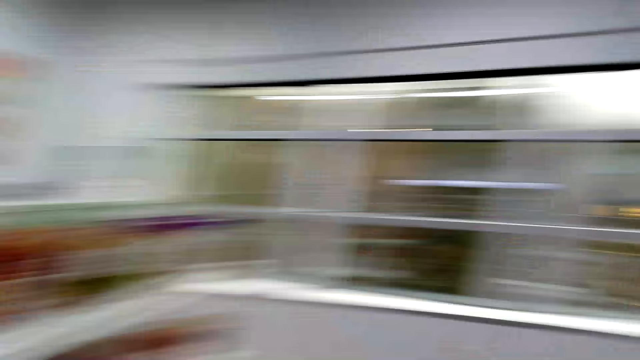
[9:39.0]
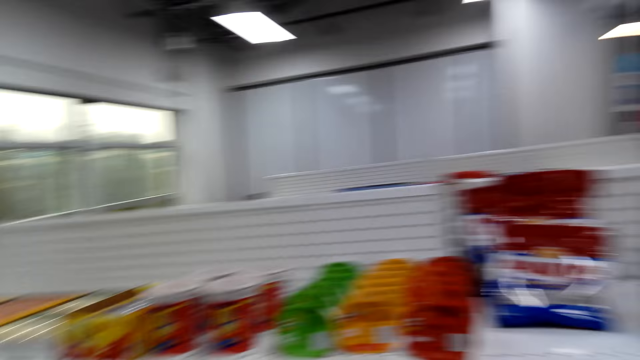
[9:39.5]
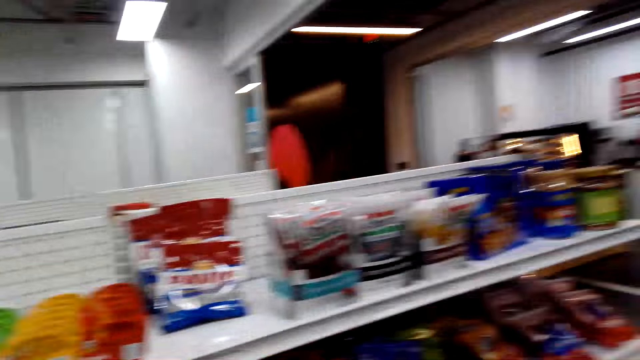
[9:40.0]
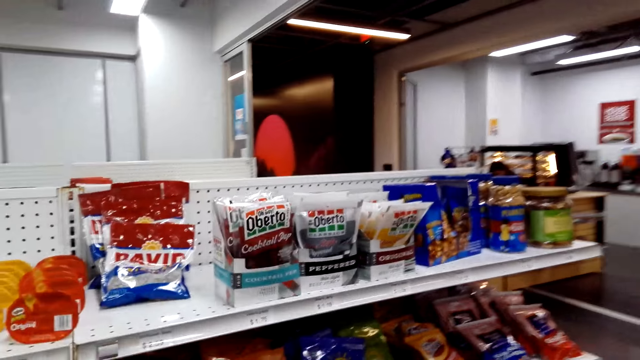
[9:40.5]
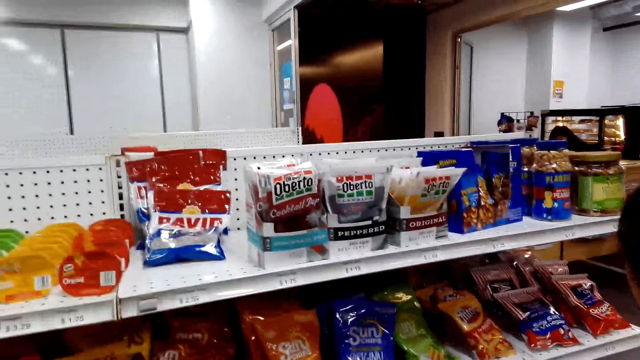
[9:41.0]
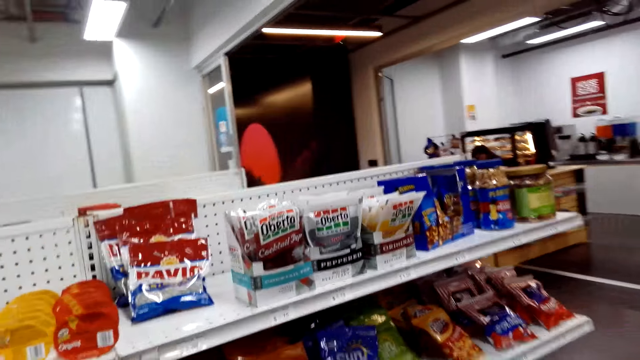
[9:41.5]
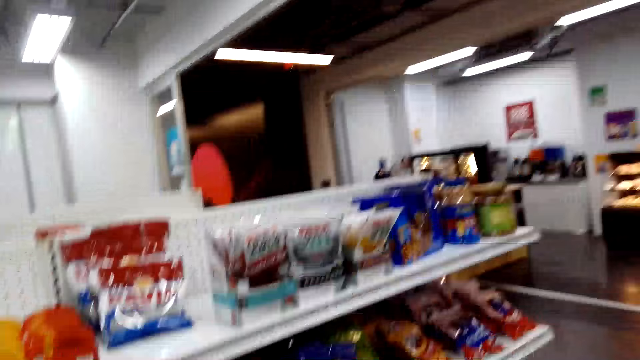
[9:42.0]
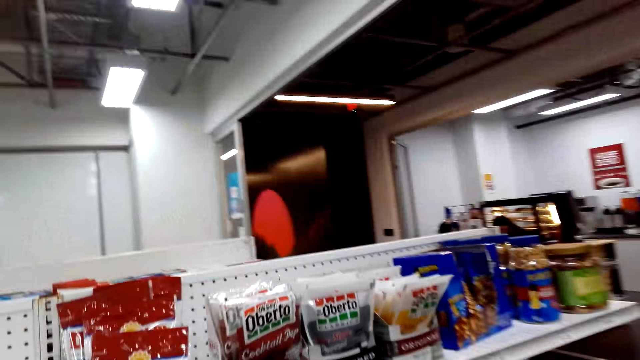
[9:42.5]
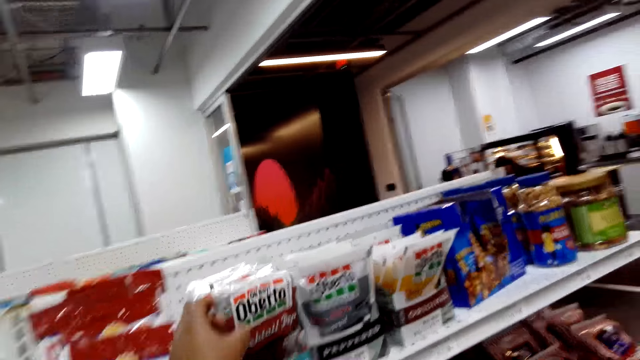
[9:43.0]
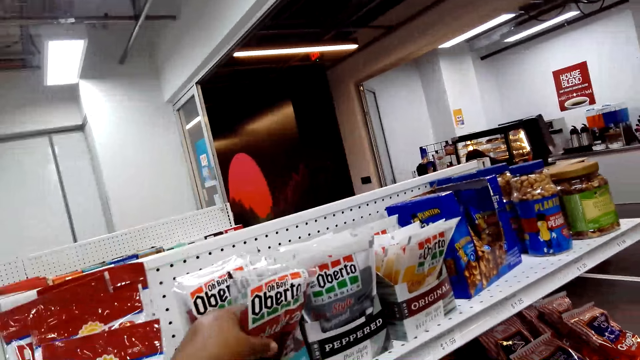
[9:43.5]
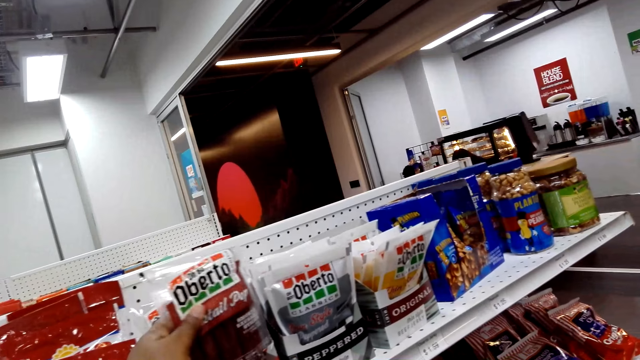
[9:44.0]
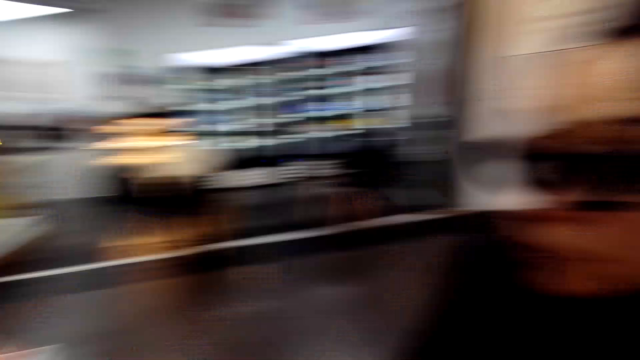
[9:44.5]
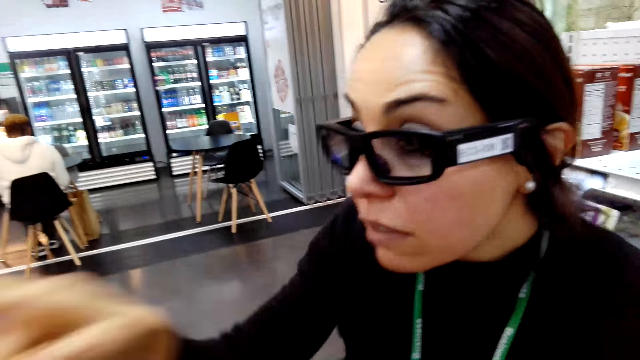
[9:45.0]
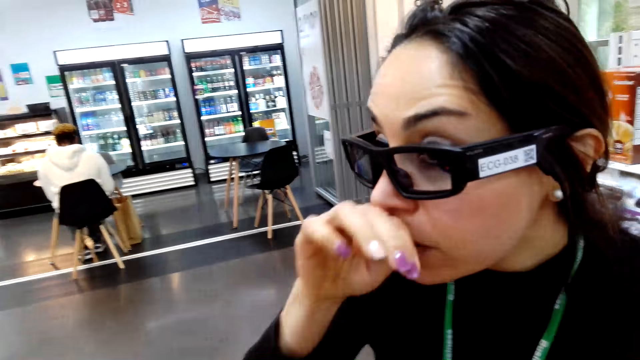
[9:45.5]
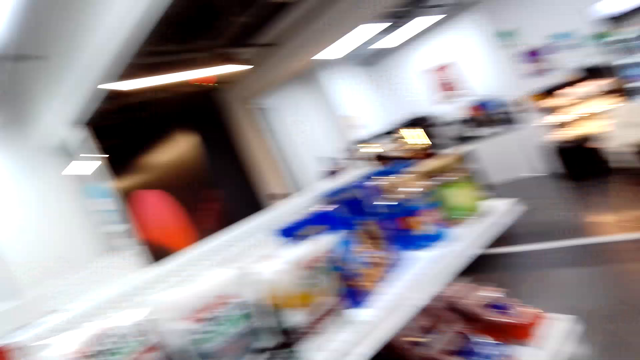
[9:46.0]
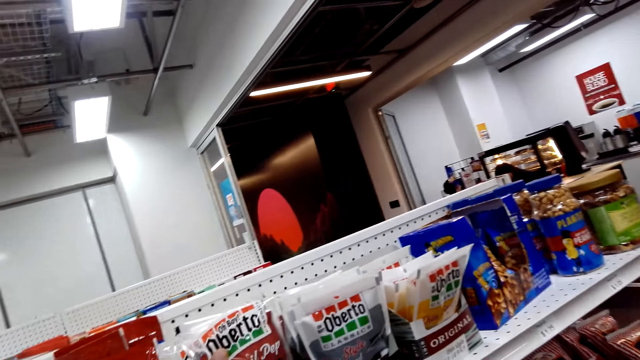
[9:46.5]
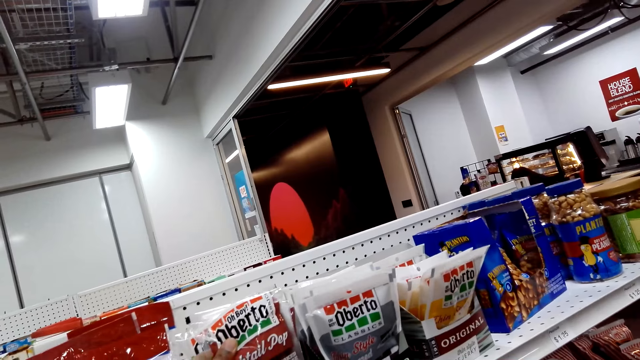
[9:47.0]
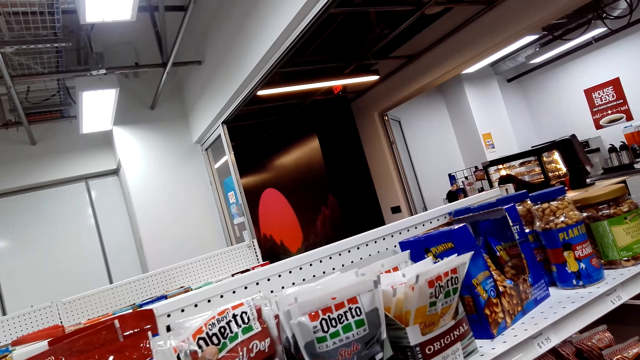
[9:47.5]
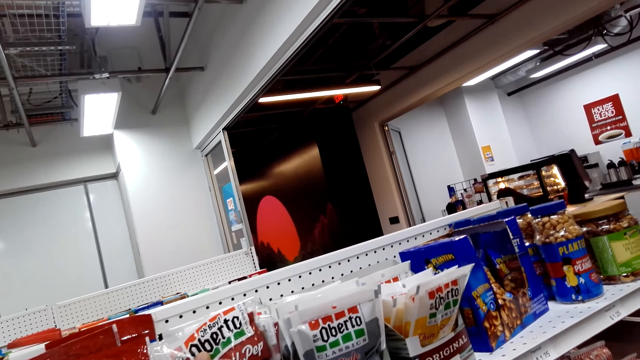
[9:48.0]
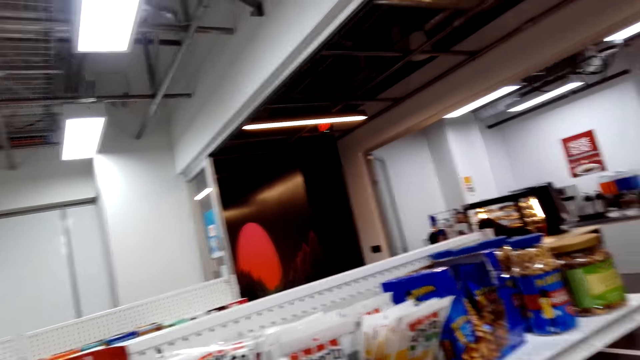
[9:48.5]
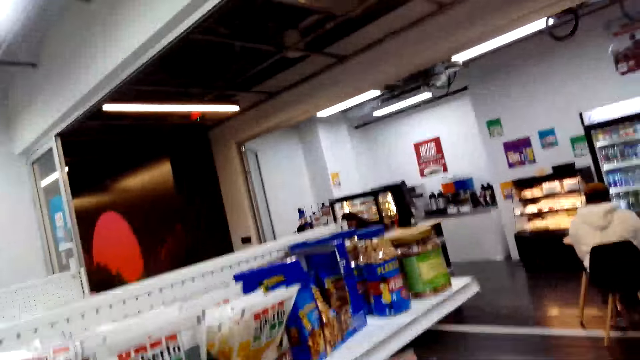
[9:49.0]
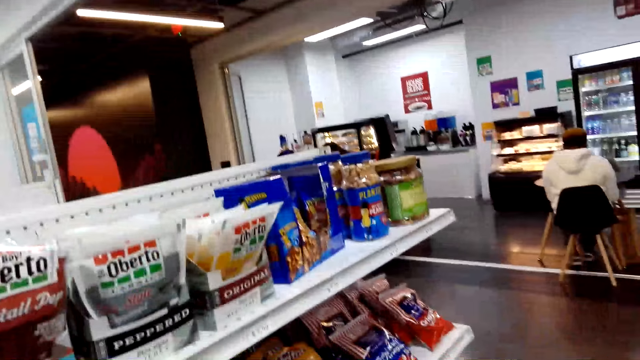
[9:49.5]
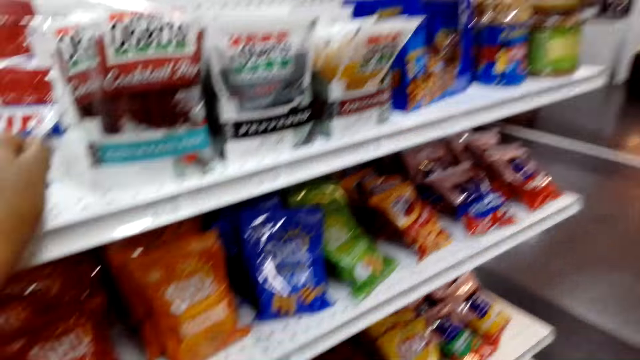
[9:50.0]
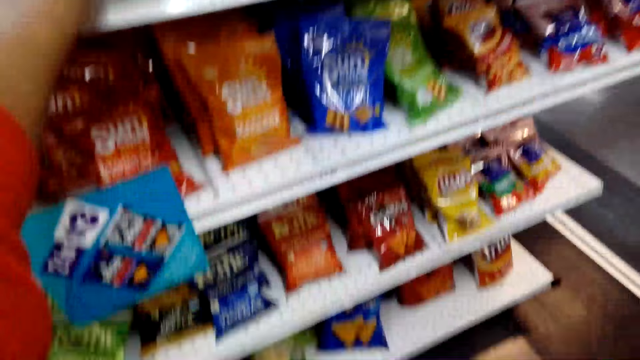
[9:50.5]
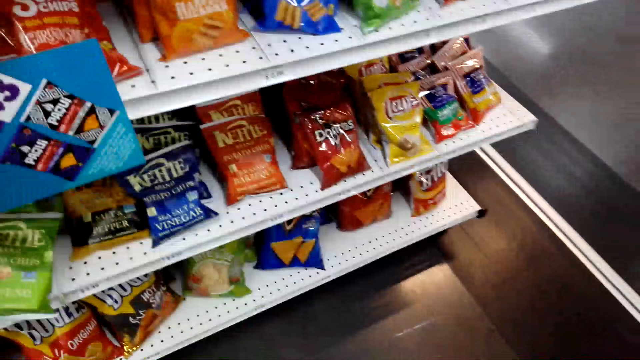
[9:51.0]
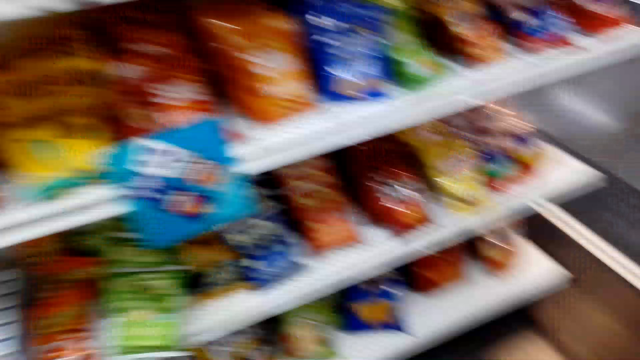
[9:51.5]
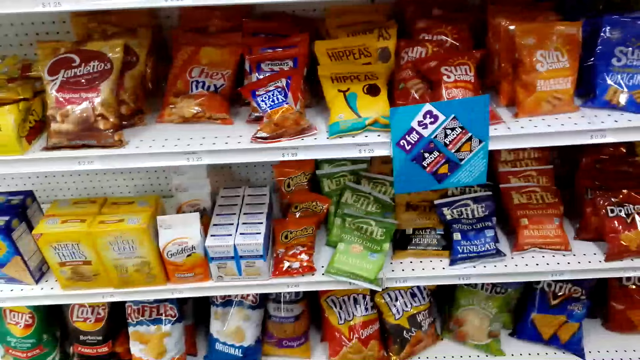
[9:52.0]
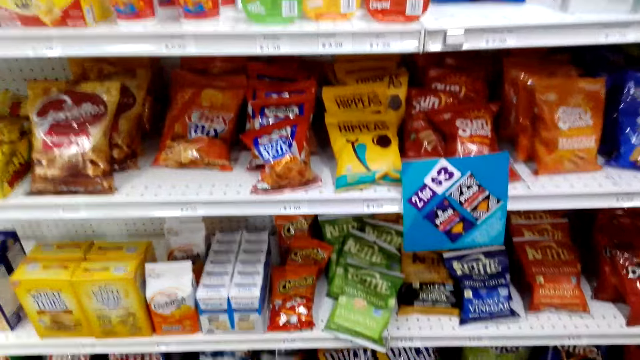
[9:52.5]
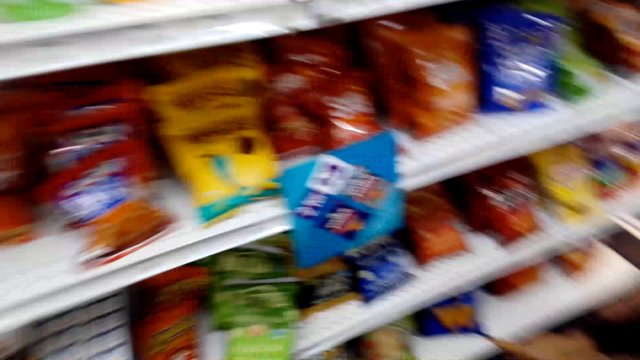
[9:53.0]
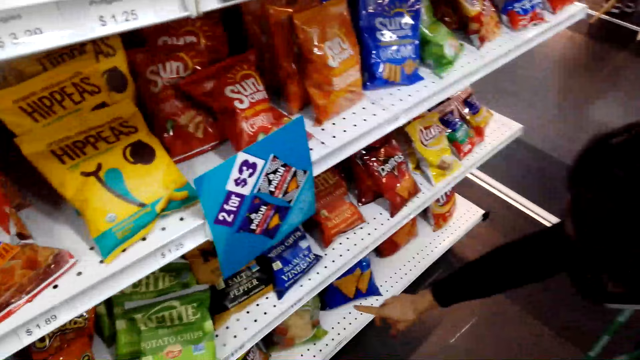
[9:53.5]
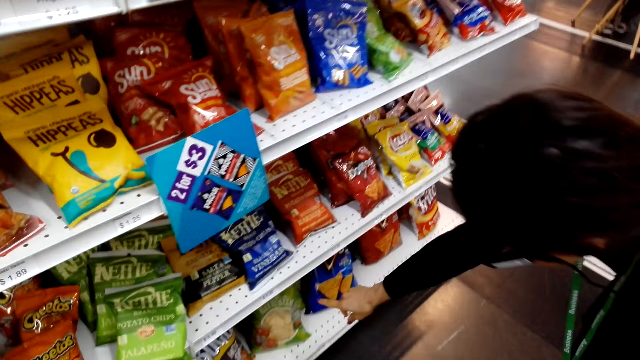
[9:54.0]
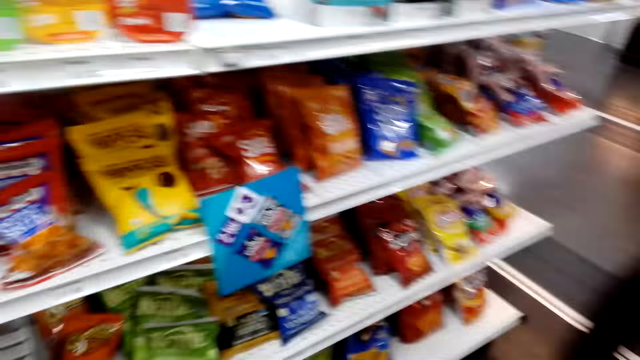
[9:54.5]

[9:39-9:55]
The camera wearer walks around a store. She touches the beef package on the top shelf. She picks up a pack of Oberto on the shelf. She picks up the pack of Oberto again. A woman talks to the camera wearer and gestures with her hand. The camera wearer places the pack of Oberto on the shelf. She lowers her hand. The woman points at a package on the lowest shelf.

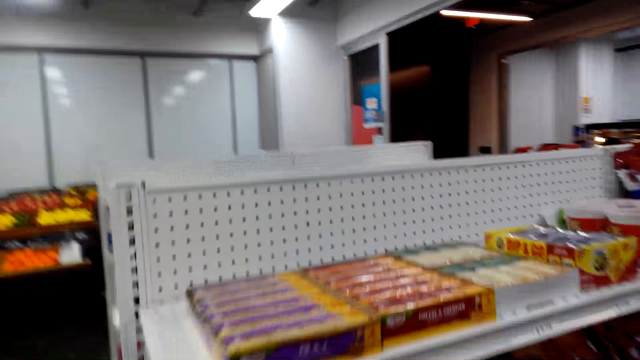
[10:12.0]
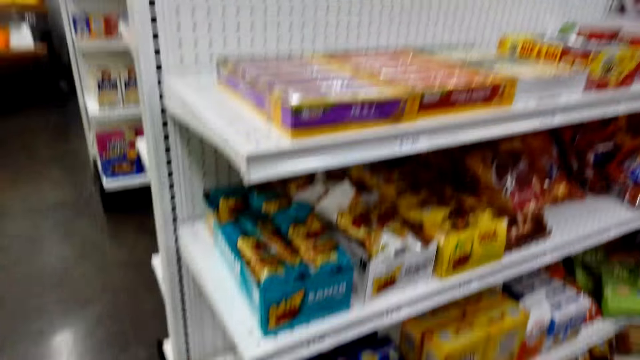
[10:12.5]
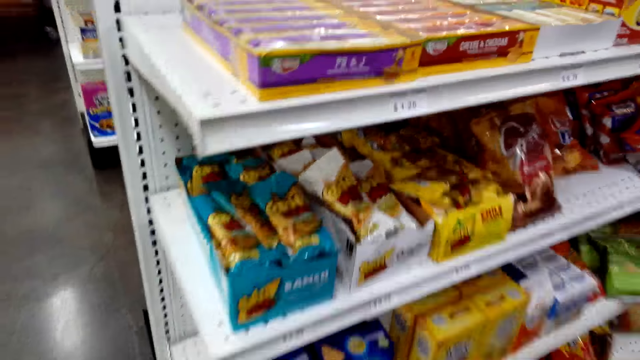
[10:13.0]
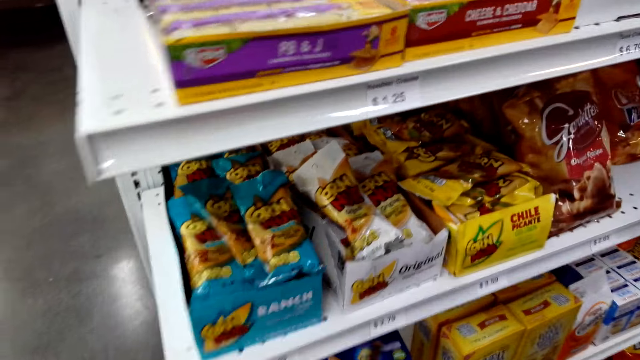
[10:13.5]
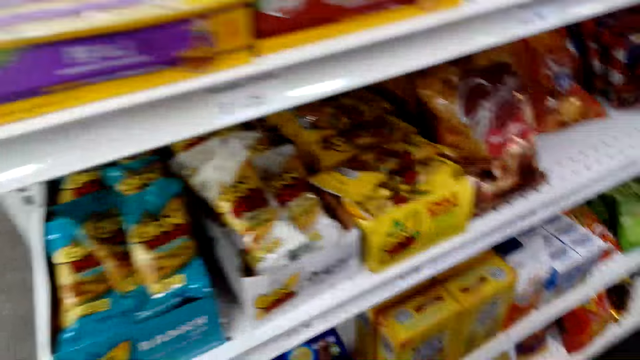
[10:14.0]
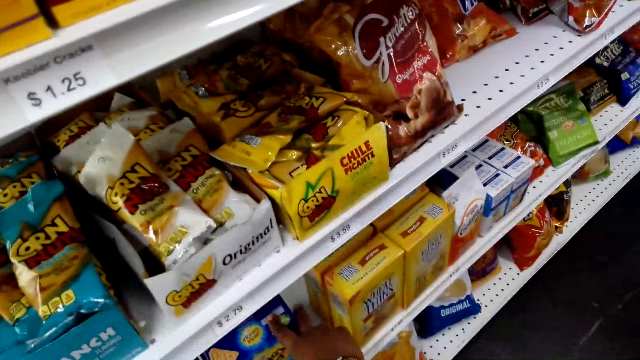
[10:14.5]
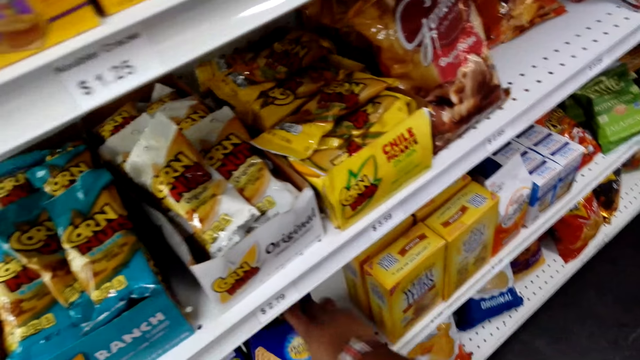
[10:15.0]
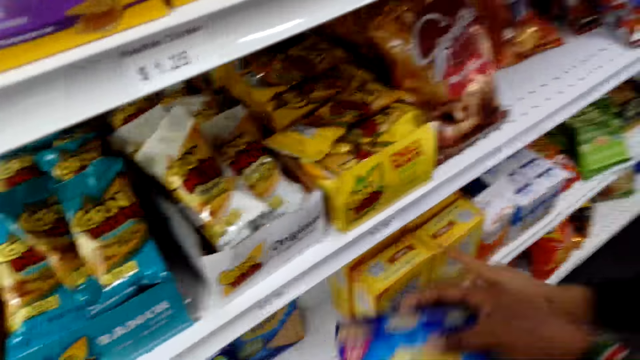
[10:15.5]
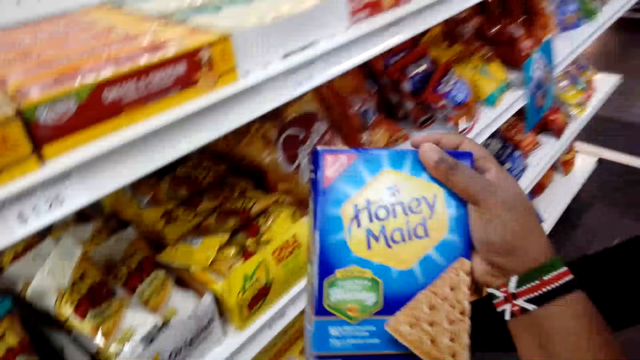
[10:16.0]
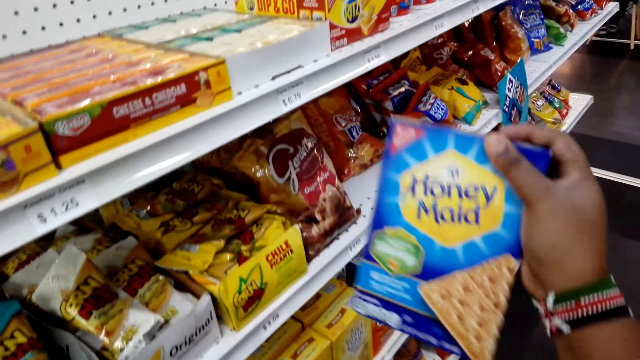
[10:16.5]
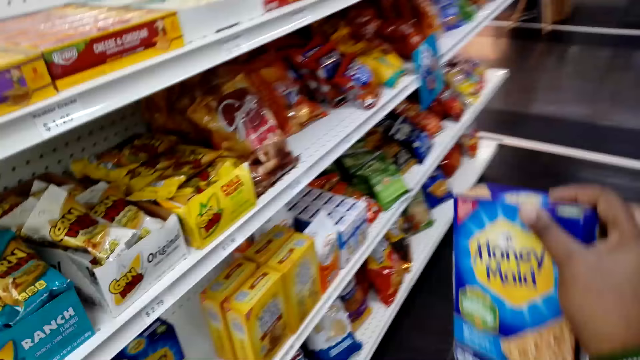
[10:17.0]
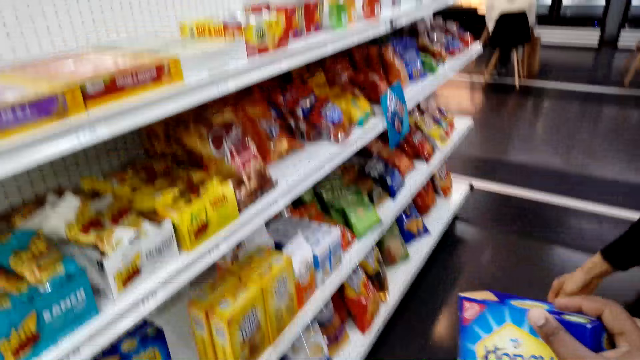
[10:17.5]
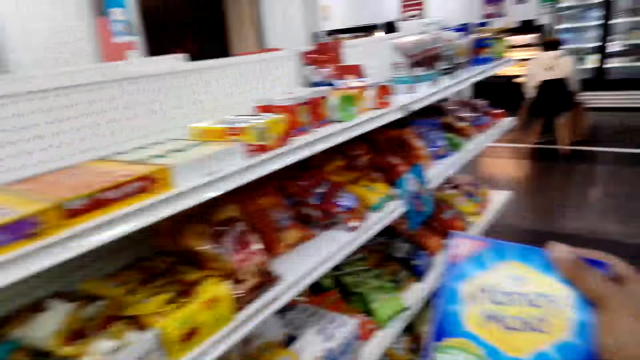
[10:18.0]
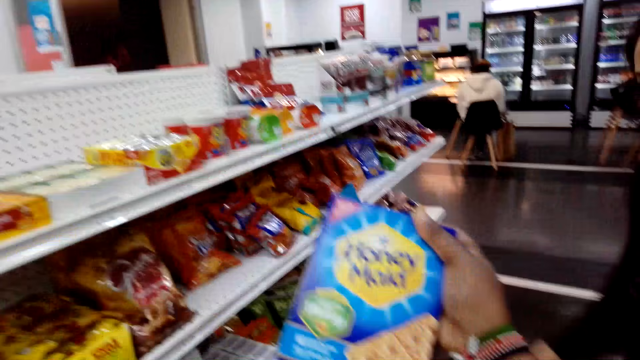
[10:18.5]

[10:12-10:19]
The camera wearer picks up a pack of Honey Maid or box of biscuits on the shelf. They look at the box of biscuits.
